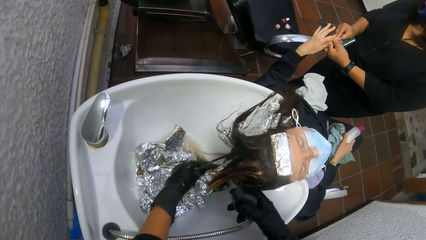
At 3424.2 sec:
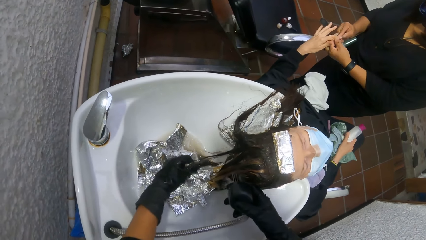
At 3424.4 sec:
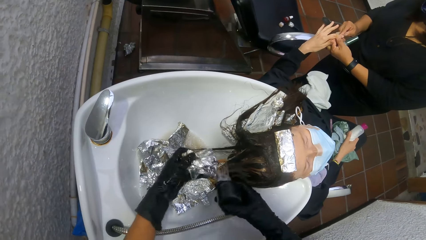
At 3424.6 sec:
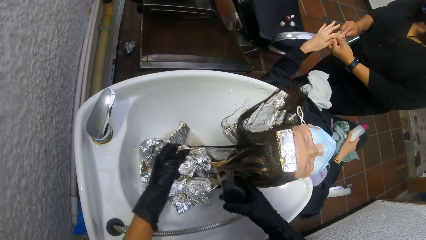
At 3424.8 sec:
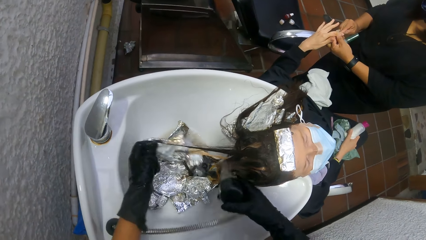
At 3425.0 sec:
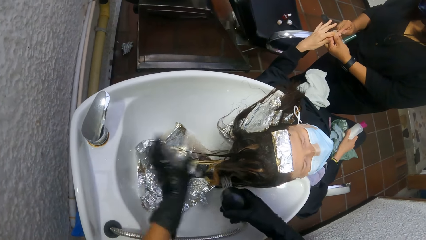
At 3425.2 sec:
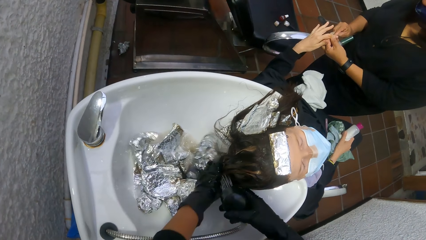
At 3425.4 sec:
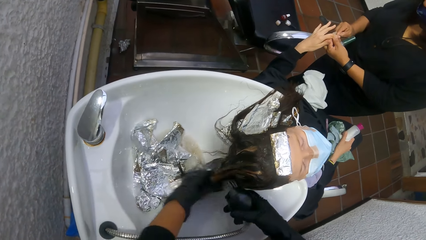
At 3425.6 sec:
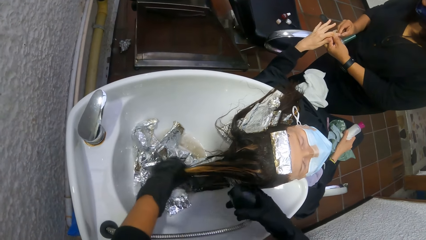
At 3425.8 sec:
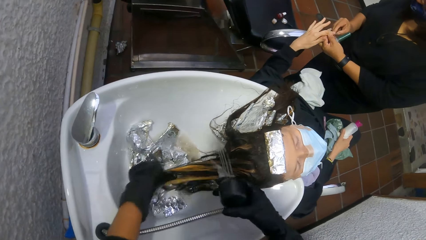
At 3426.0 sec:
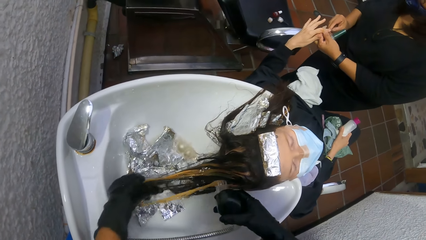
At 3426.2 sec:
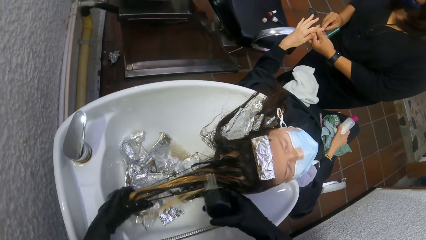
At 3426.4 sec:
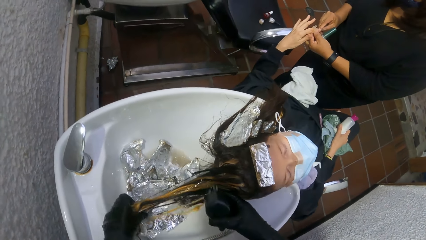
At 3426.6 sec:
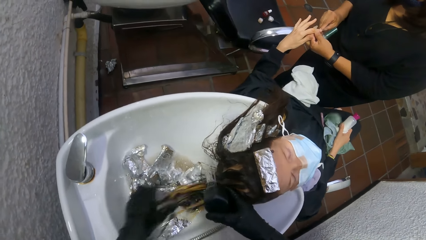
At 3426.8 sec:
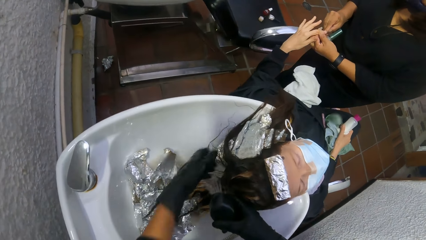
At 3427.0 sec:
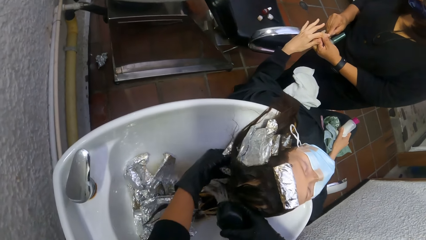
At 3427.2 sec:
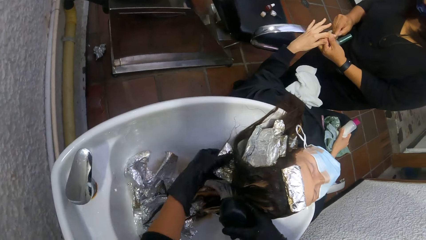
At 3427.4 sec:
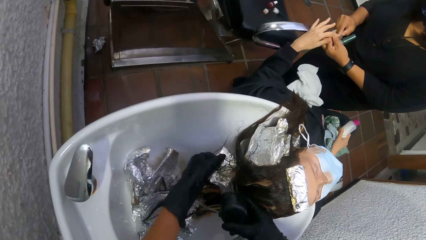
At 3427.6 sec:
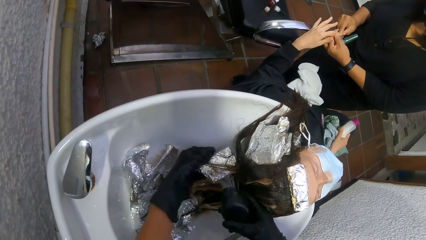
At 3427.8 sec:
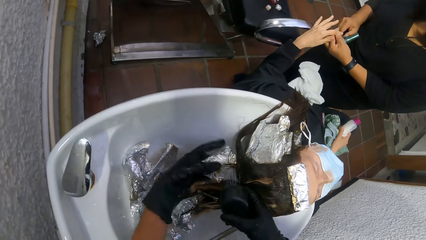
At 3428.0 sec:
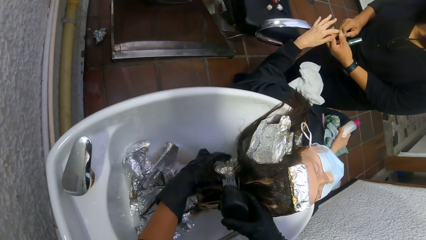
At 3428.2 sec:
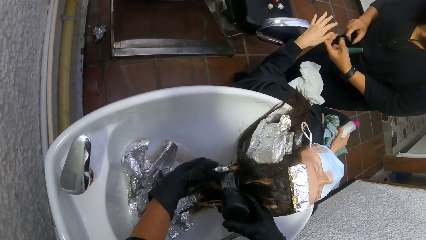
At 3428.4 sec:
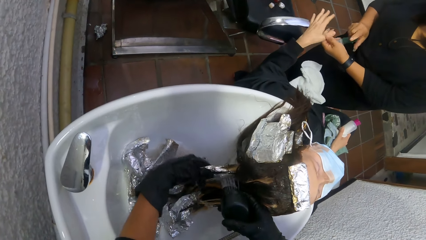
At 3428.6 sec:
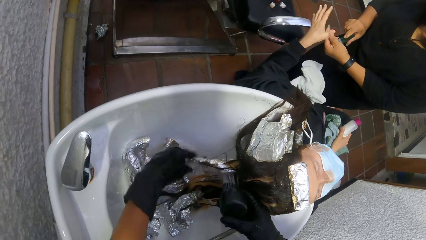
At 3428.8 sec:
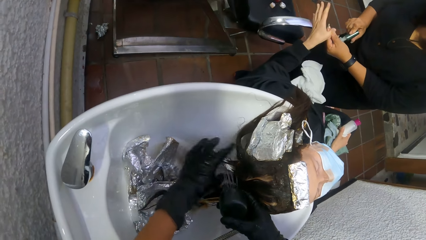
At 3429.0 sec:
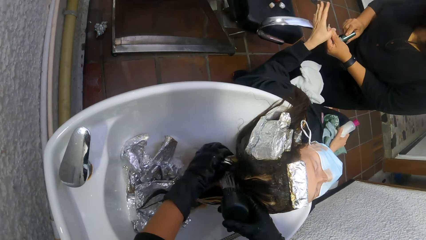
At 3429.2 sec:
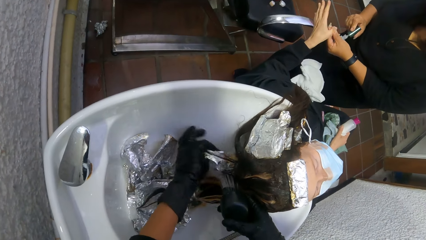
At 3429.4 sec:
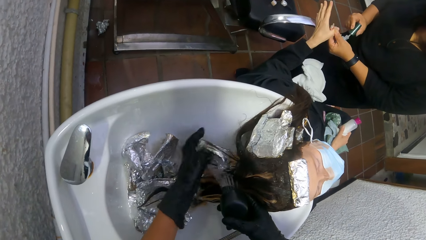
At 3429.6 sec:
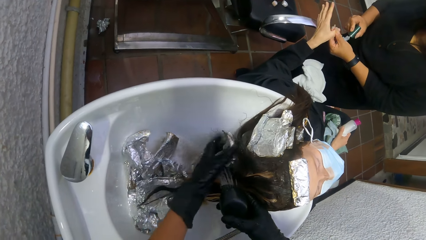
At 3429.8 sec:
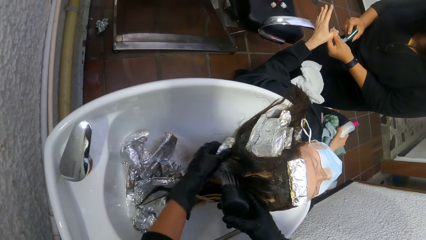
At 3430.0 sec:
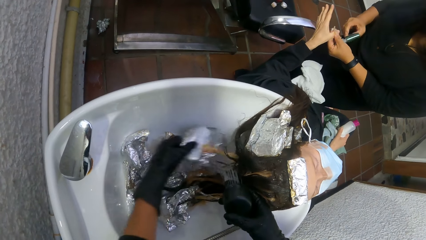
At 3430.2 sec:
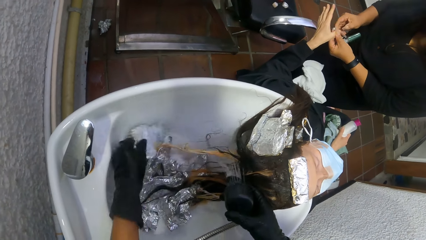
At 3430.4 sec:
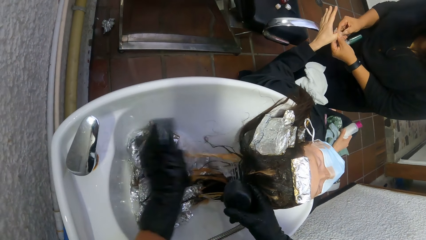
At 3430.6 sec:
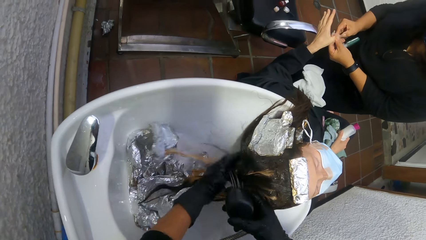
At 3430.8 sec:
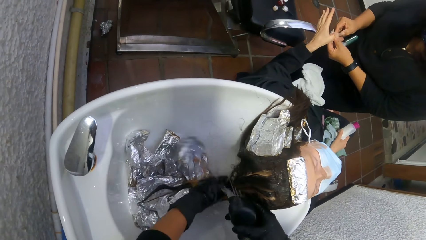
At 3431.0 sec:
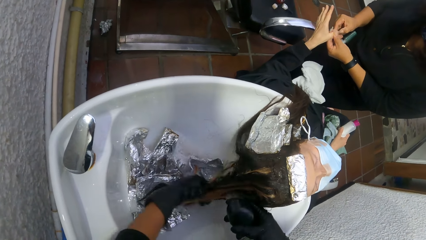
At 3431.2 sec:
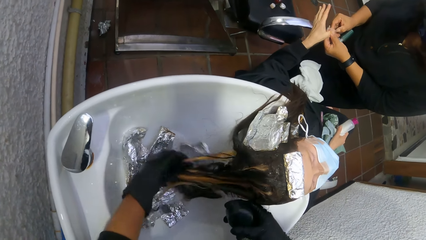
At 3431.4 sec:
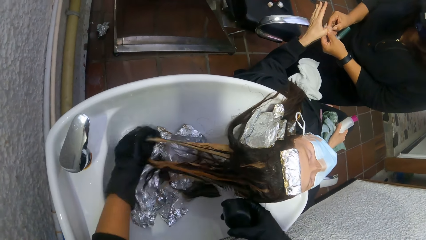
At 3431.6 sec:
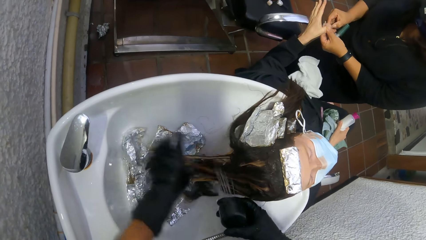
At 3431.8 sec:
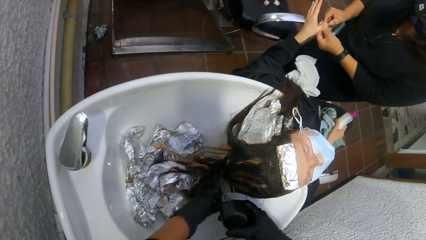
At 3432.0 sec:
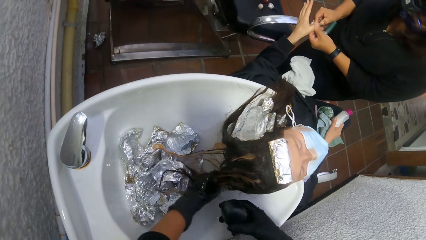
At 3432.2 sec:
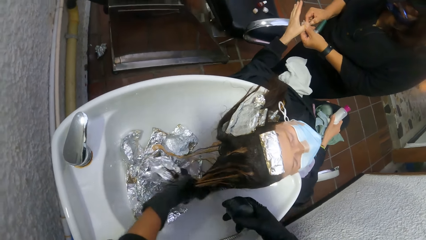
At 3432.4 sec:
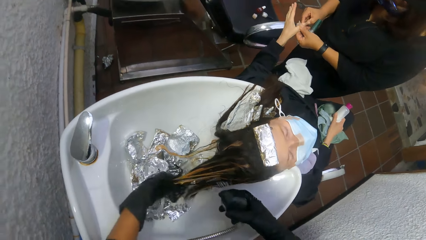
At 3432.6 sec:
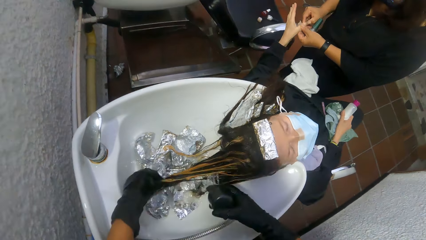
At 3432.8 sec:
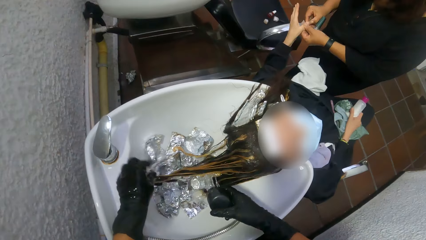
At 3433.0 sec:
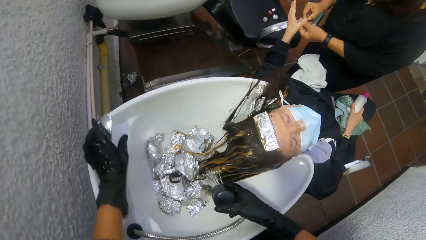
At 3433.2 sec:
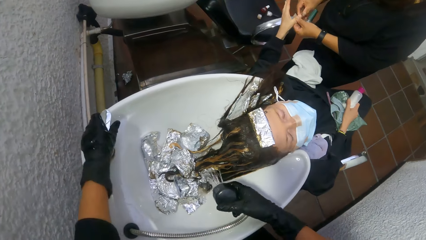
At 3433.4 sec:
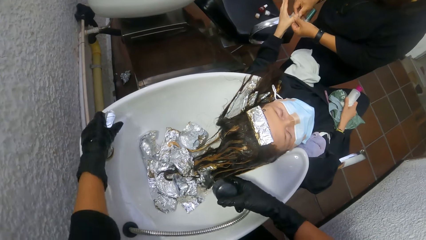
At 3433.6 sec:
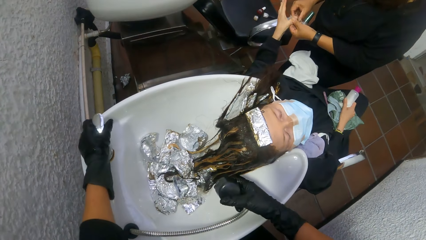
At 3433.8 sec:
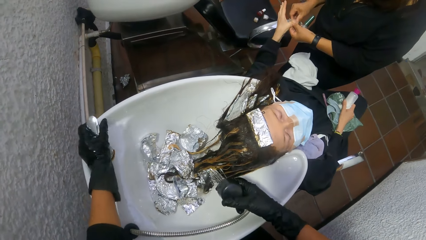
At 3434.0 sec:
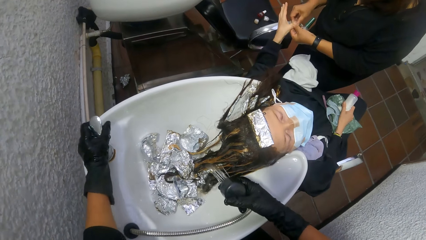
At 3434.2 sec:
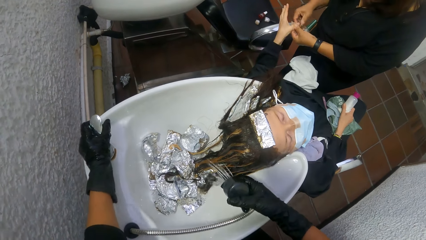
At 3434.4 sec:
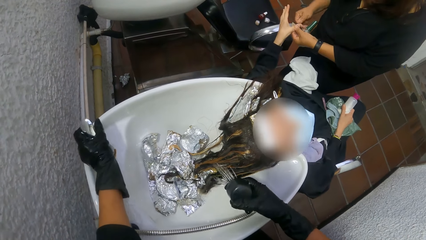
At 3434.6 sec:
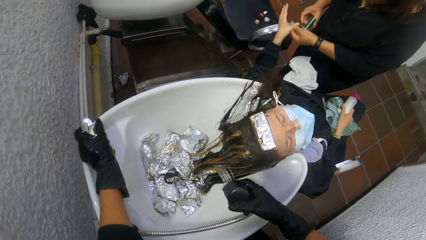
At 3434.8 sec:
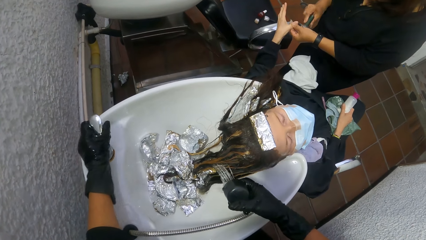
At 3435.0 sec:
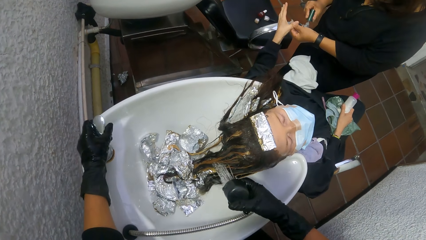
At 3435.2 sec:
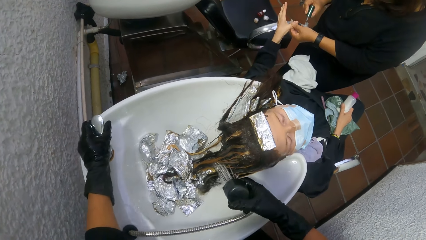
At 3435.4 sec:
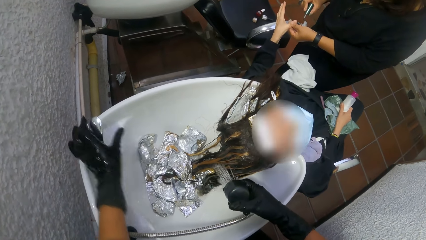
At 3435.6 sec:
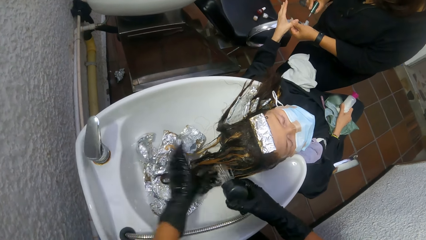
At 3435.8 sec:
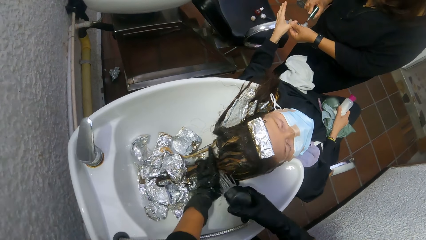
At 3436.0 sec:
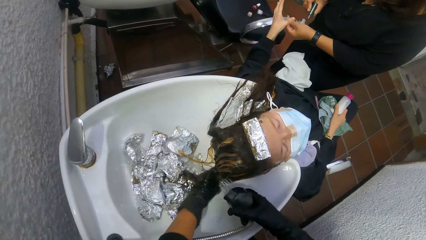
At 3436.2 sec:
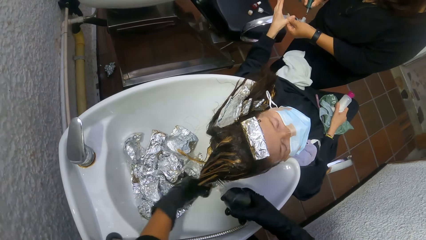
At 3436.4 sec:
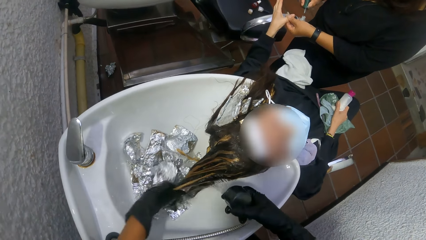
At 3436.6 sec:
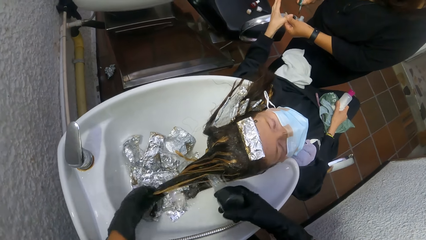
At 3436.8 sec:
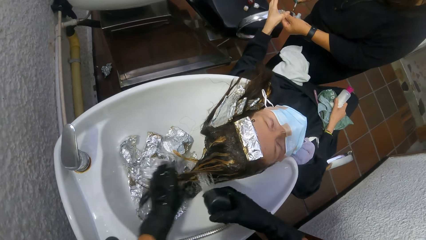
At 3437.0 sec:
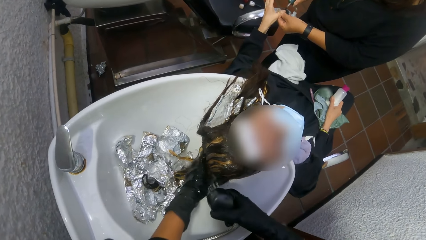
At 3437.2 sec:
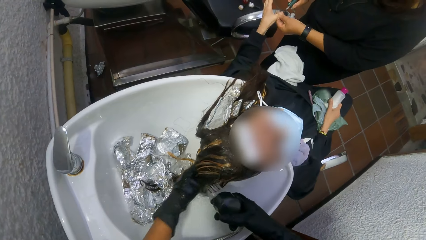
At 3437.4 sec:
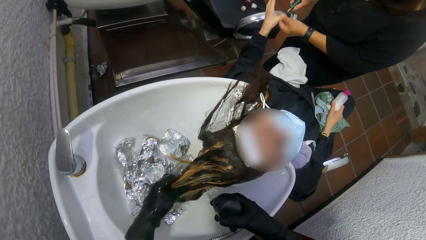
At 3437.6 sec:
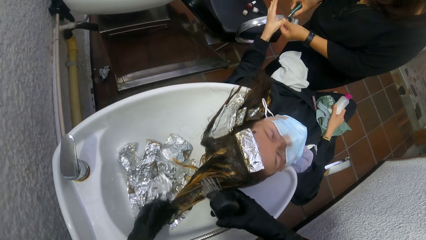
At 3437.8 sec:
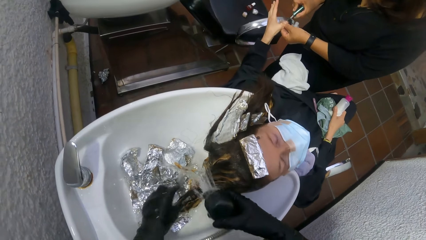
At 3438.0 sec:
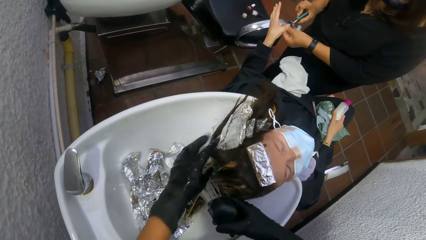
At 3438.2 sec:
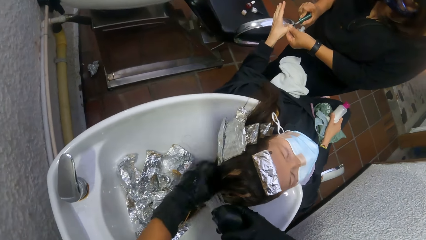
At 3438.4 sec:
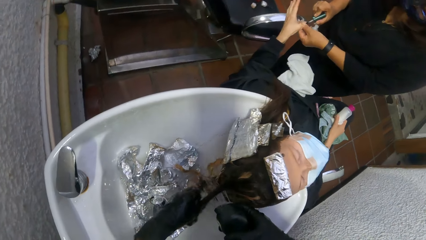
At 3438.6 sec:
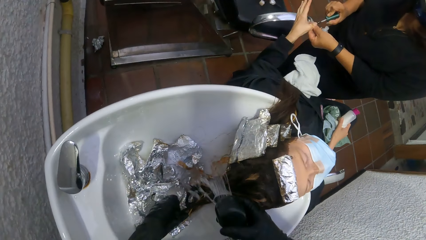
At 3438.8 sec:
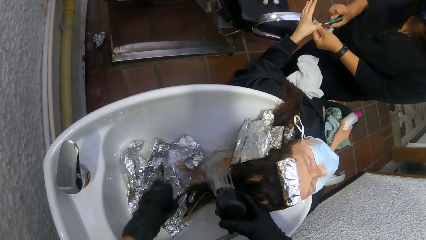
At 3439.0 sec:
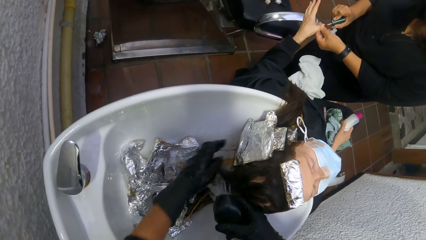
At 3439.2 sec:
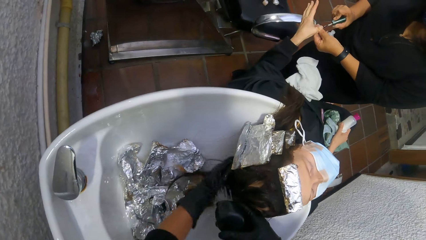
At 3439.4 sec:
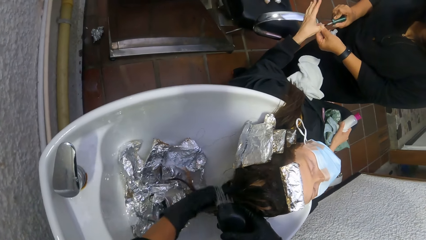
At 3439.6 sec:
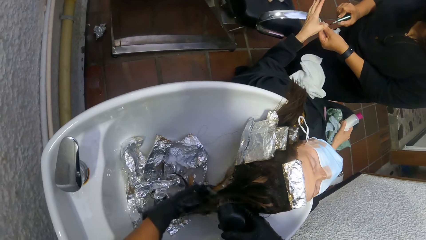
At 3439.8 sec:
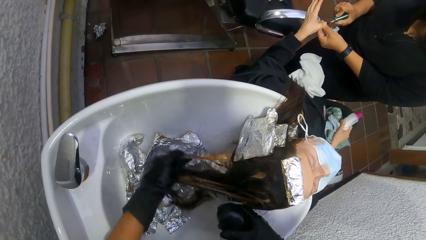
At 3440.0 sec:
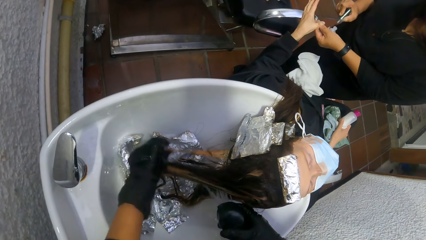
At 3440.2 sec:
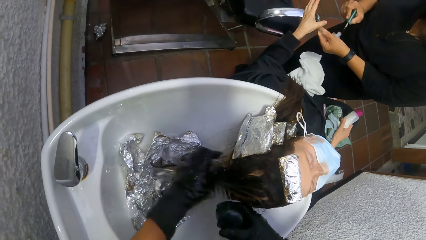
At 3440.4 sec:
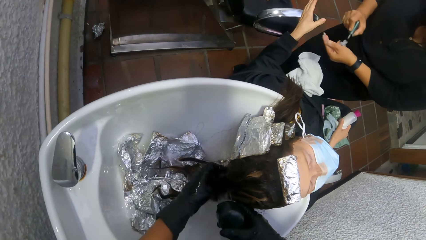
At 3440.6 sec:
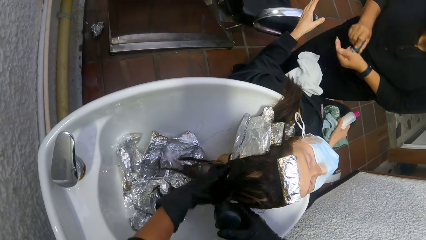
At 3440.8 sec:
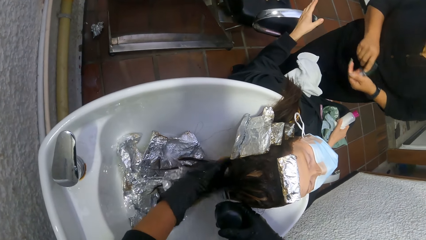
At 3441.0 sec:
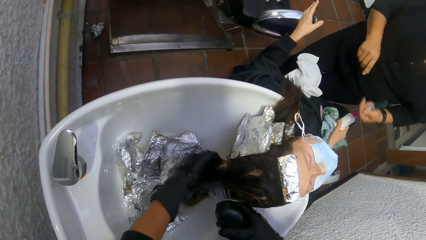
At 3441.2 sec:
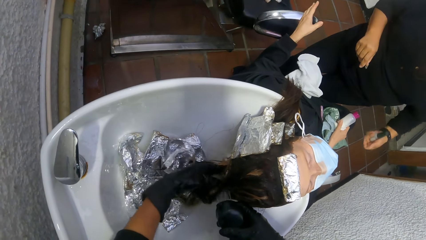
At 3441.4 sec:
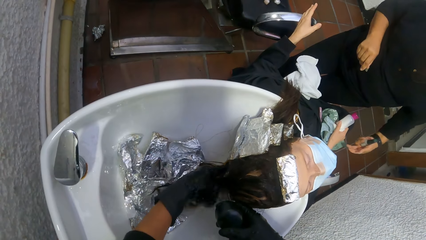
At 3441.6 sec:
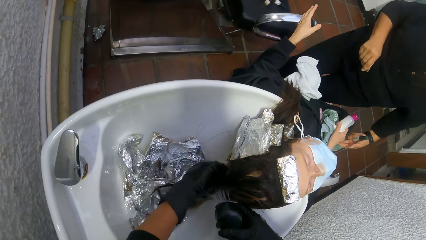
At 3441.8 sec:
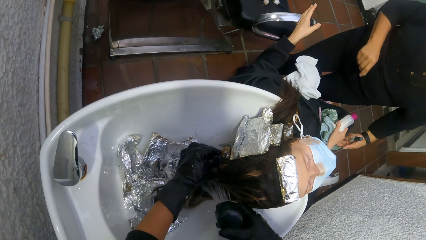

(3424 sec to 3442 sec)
The camera wearer takes off a foil on a woman's hair with her left hand. Another woman touches the nail polish brush with her right hand and scrapes off nail polish on the woman's left hand with her right hand. The camera wearer adjusts the knob on the wash basin with her left hand. The other woman takes out the nail polish brush from the bottle with her right hand. The camera wearer washes the woman's hair with water from the hand spray tap and her left hand. The other woman paints the finger nails of the woman's left hand with the nail polish brush. The camera wearer takes off a foil on the woman's hair with her left hand. The other woman puts the nail polish brush inside the nail polish bottle.
